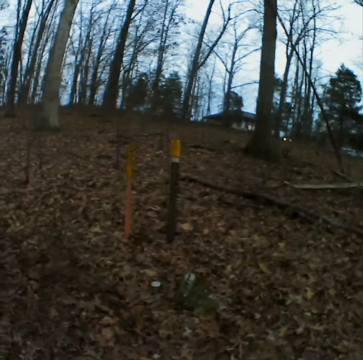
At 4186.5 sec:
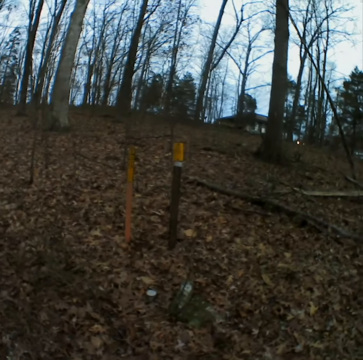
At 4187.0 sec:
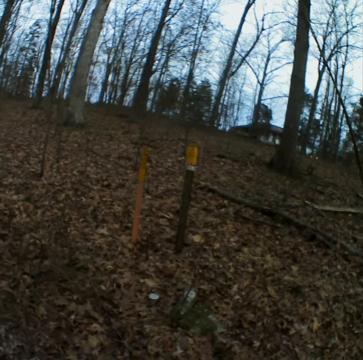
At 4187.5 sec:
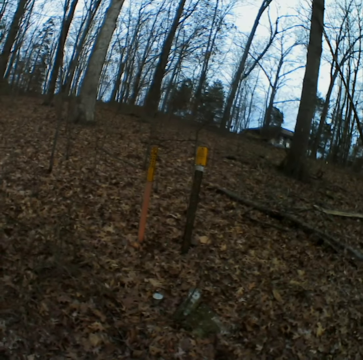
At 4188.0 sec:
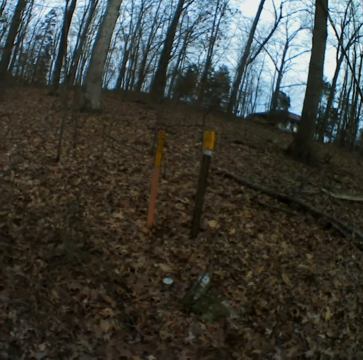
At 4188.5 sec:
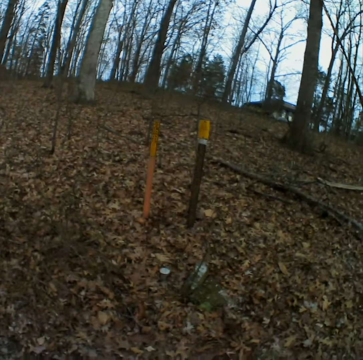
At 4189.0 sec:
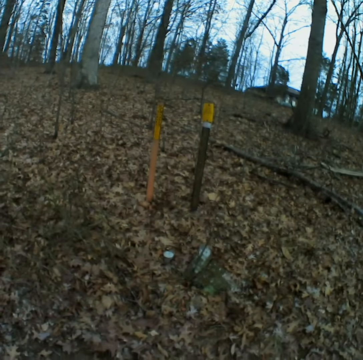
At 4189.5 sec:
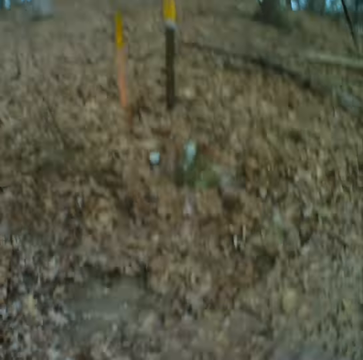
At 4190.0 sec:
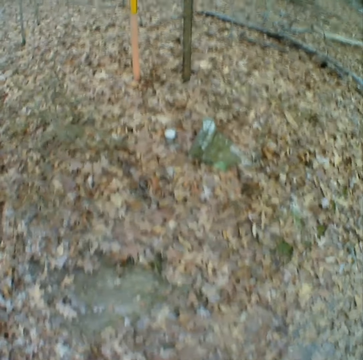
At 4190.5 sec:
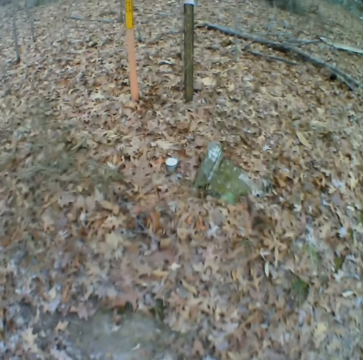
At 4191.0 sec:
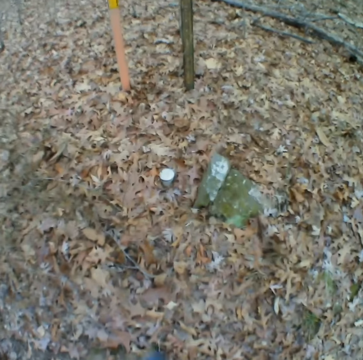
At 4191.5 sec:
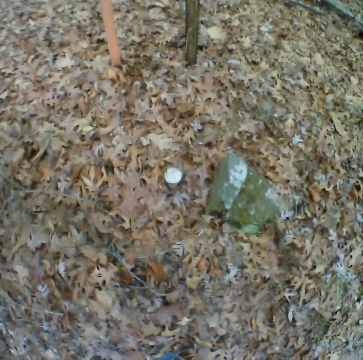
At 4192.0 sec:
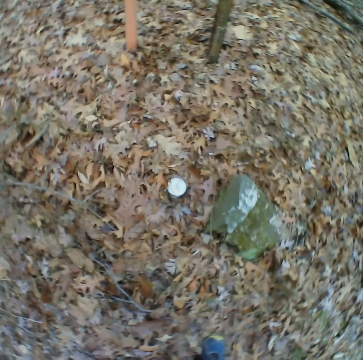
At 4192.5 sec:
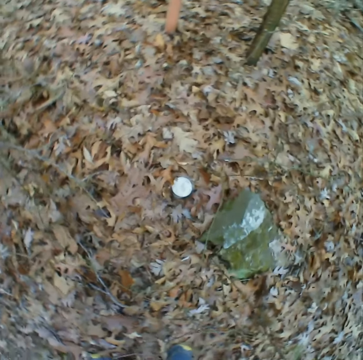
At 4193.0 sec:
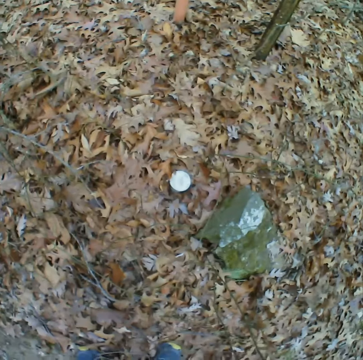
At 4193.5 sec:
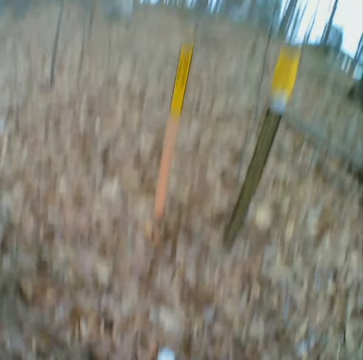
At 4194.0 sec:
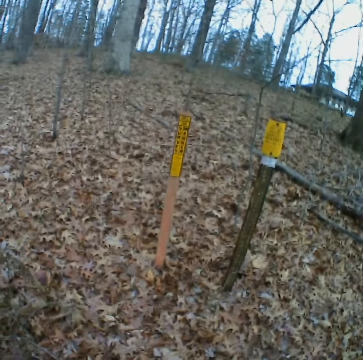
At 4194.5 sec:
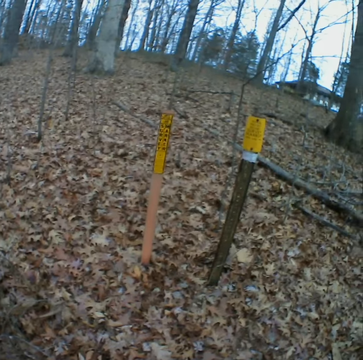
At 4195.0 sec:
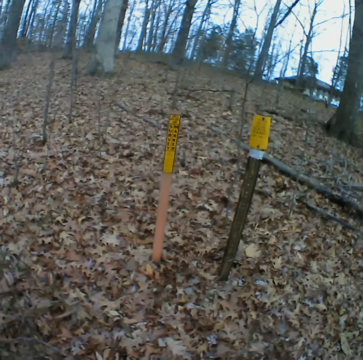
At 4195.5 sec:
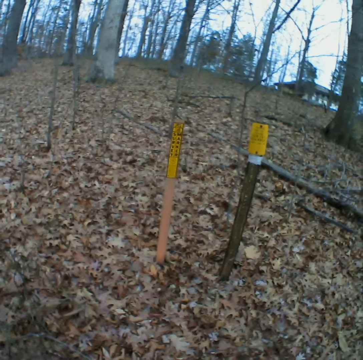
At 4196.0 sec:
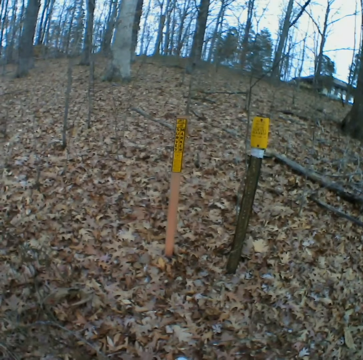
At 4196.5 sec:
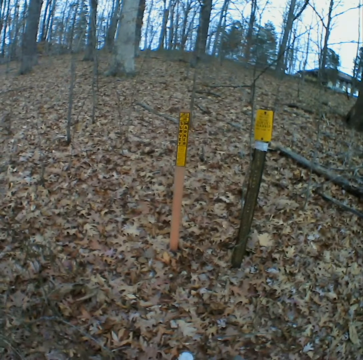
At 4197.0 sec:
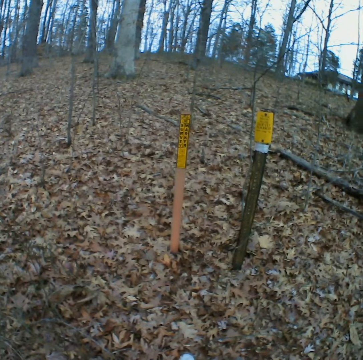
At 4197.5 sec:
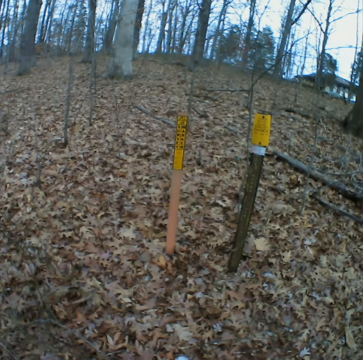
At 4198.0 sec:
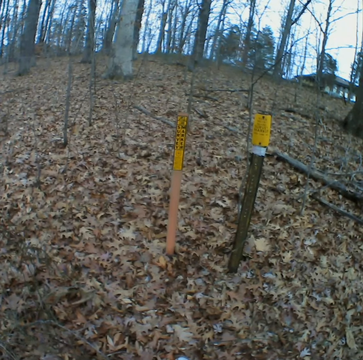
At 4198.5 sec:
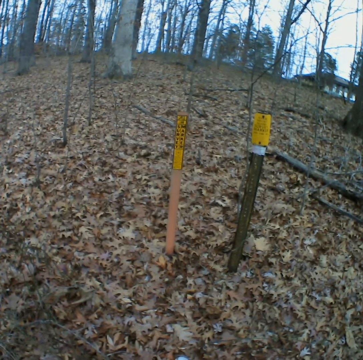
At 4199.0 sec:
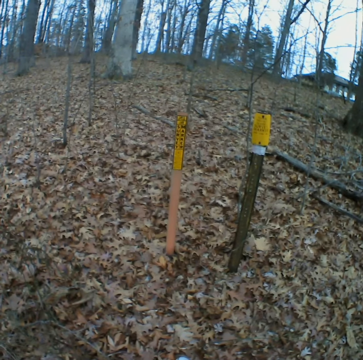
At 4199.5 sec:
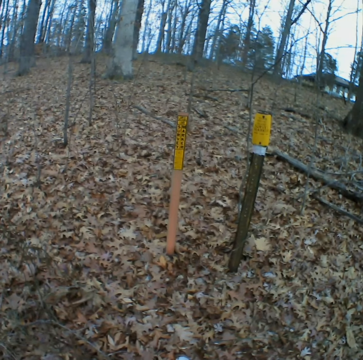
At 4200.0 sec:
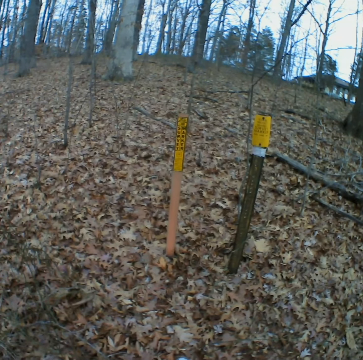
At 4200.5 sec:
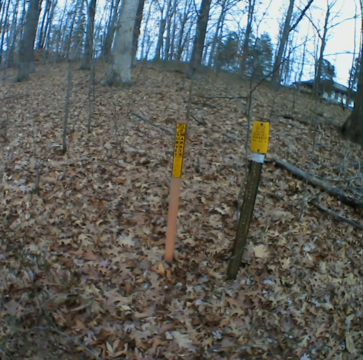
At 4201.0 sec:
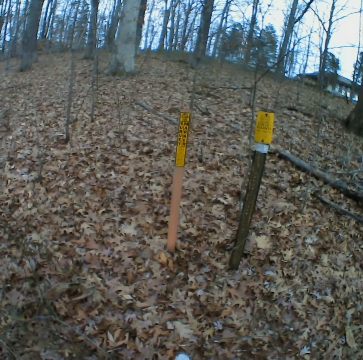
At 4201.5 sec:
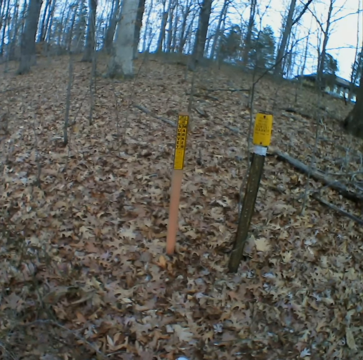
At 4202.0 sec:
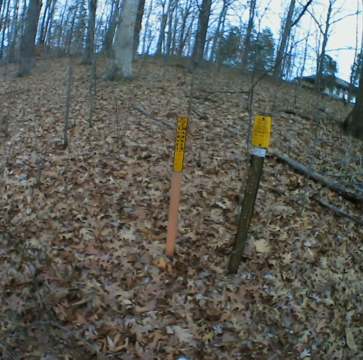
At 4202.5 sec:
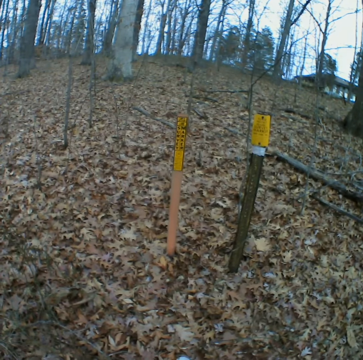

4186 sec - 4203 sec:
The camera wearer looks around and stops walking. They walk forward. They look around. They turn around the path.

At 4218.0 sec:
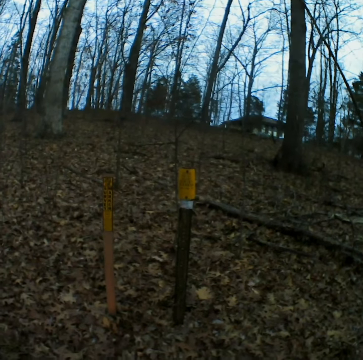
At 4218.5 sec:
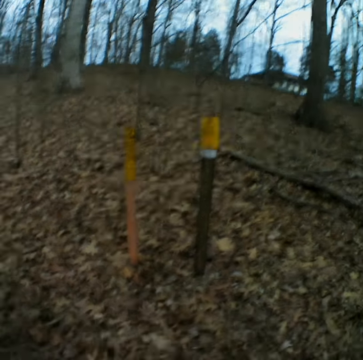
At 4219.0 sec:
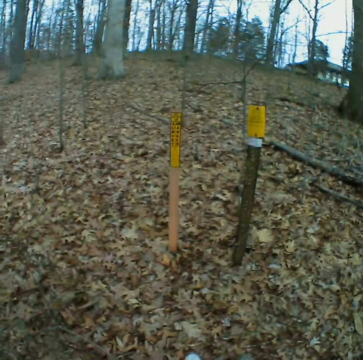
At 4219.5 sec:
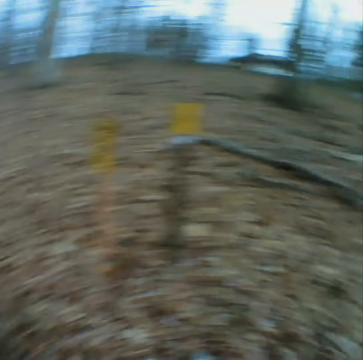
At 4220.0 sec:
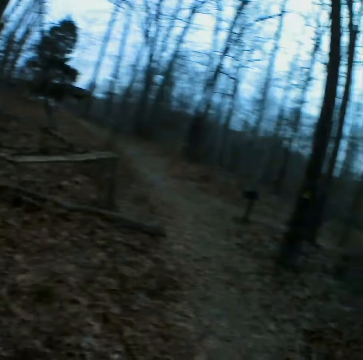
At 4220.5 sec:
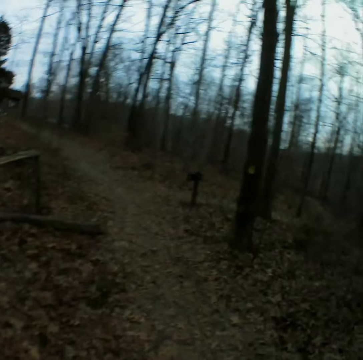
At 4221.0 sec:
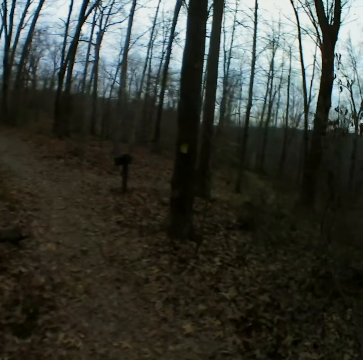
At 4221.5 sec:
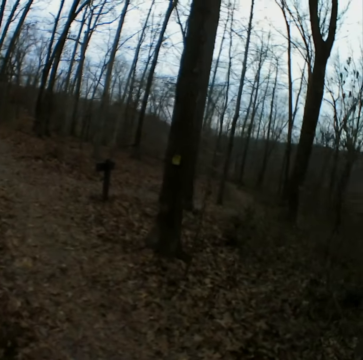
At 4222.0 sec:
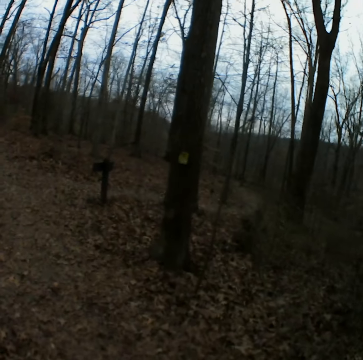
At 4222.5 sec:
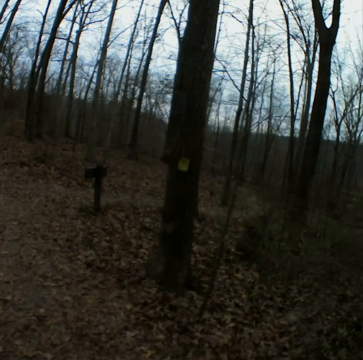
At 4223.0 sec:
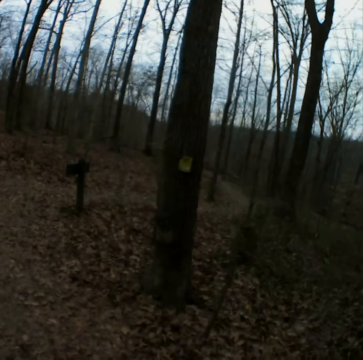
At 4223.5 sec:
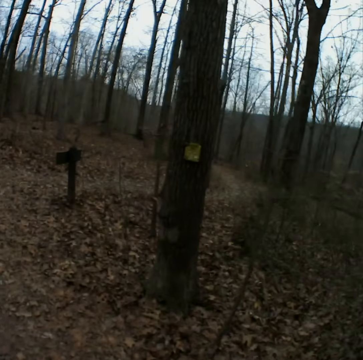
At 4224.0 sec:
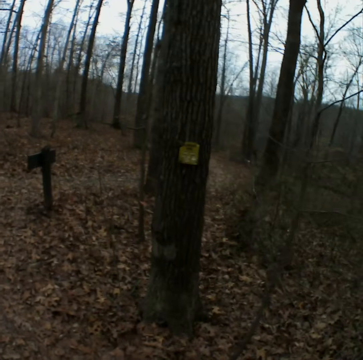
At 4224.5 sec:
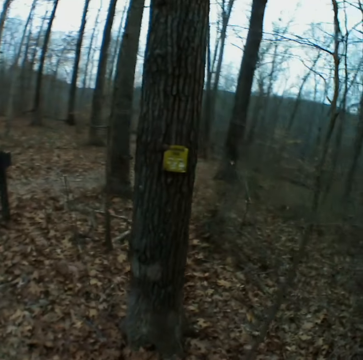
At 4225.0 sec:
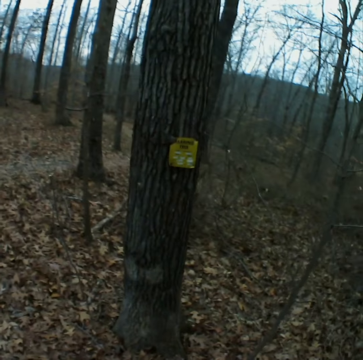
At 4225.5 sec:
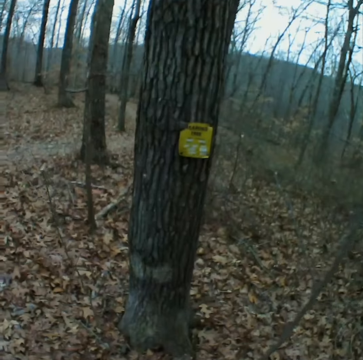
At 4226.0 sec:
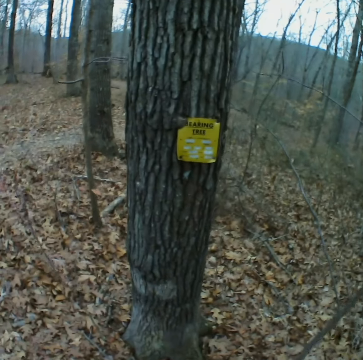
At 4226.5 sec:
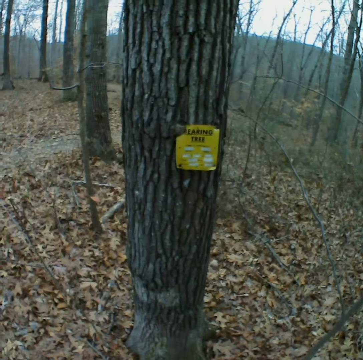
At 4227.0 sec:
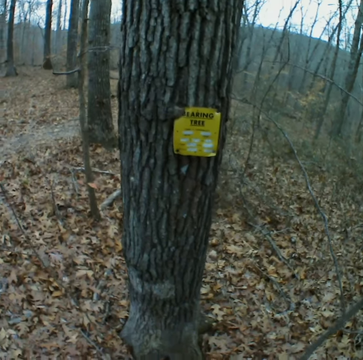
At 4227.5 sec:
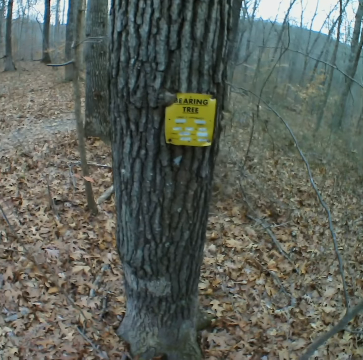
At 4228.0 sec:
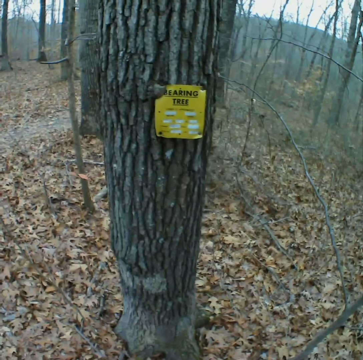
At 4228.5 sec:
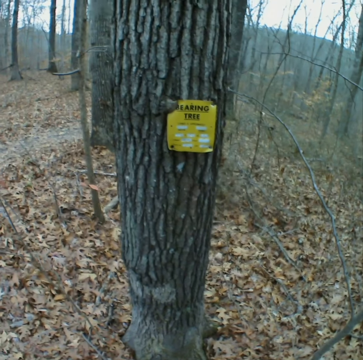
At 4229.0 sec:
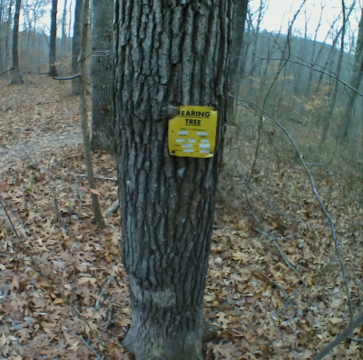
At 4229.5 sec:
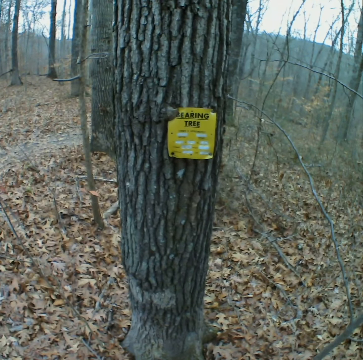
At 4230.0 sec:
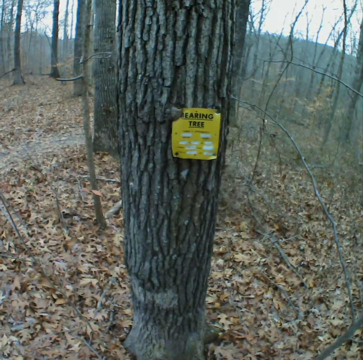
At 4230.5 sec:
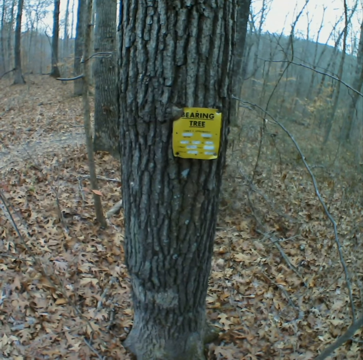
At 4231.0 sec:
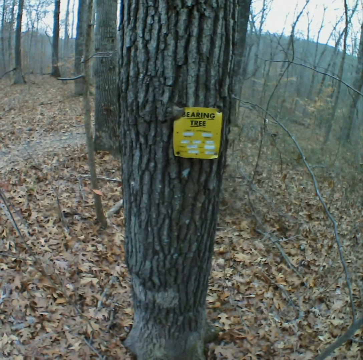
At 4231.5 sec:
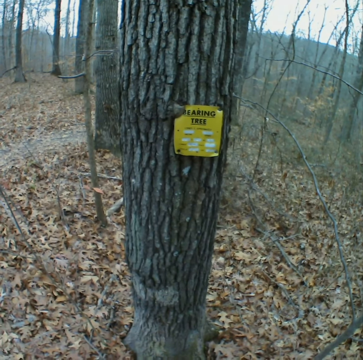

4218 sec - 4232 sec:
The camera wearer walks forward on the path. They stop walking and stare at the tree. They turn around the path.

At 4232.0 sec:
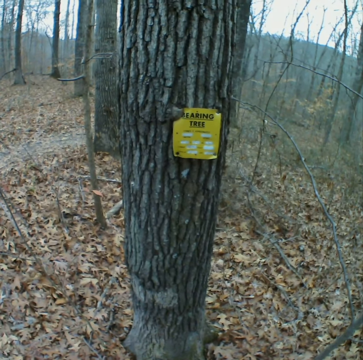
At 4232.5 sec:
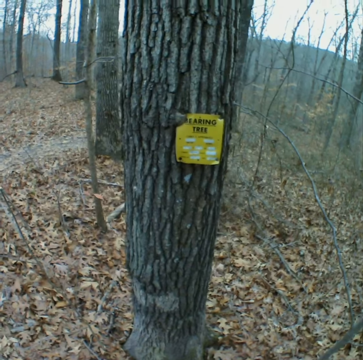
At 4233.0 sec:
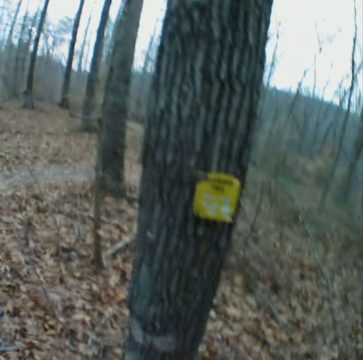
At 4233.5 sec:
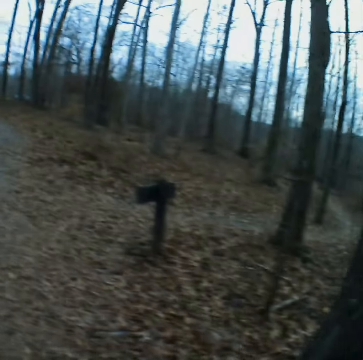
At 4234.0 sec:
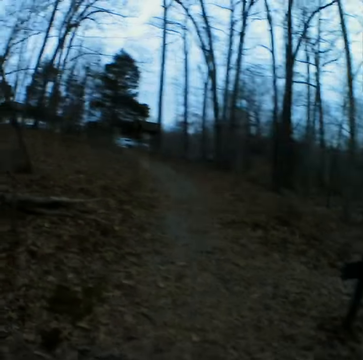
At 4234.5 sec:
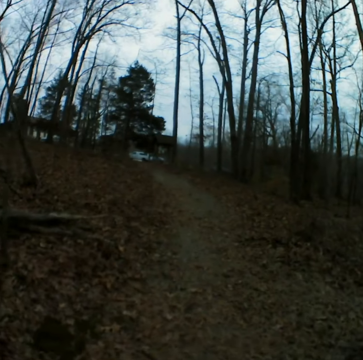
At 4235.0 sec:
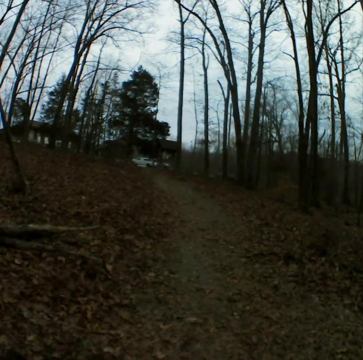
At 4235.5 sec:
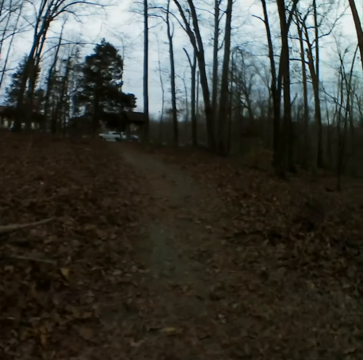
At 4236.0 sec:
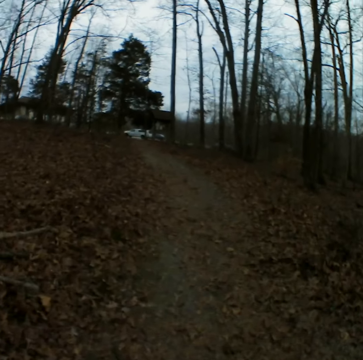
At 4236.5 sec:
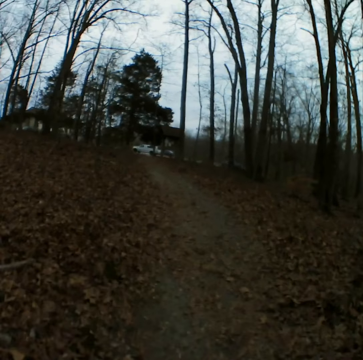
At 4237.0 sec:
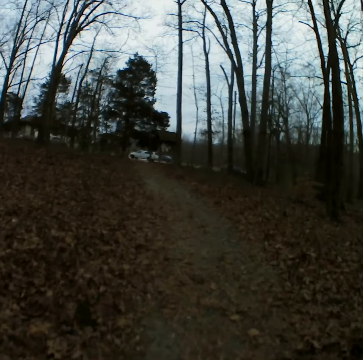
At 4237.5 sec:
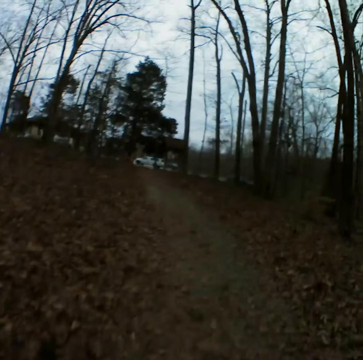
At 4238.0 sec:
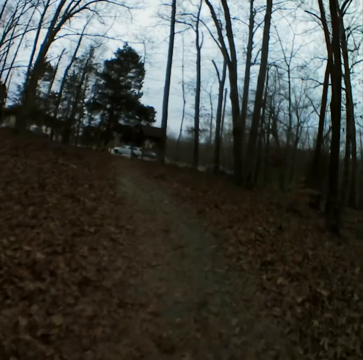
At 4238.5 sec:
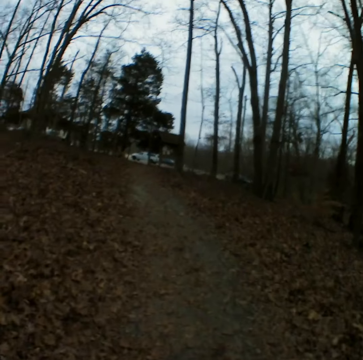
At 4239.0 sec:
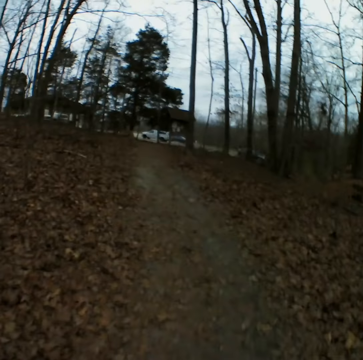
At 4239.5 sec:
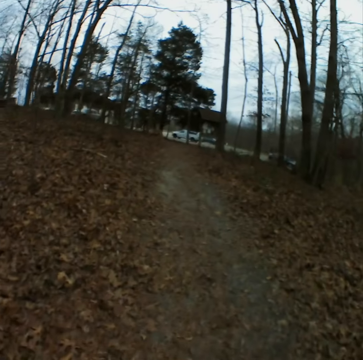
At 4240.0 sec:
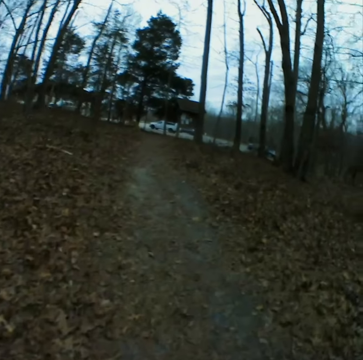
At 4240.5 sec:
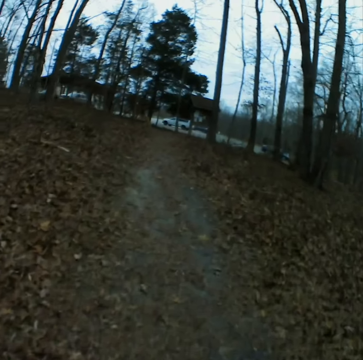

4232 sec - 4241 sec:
The camera wearer turns around. They walk forward on the path.
